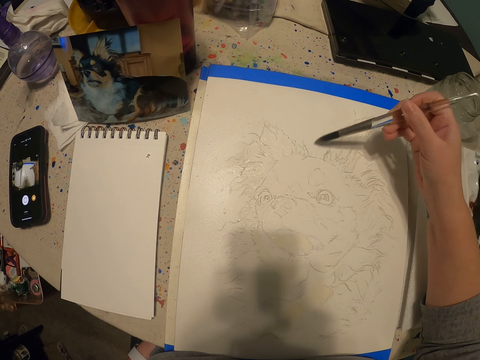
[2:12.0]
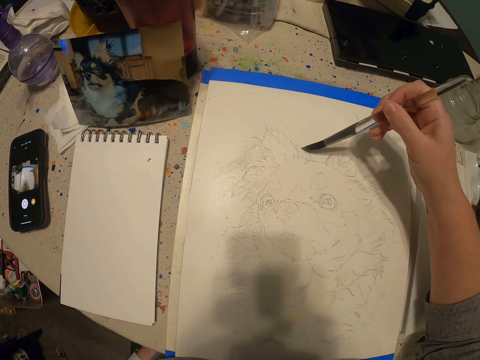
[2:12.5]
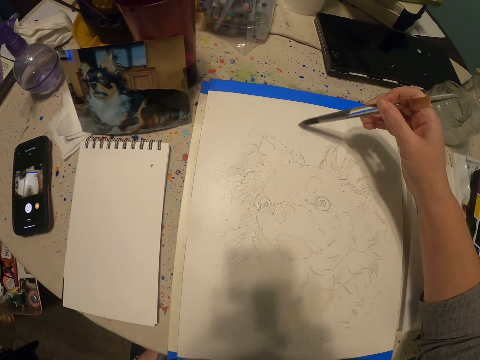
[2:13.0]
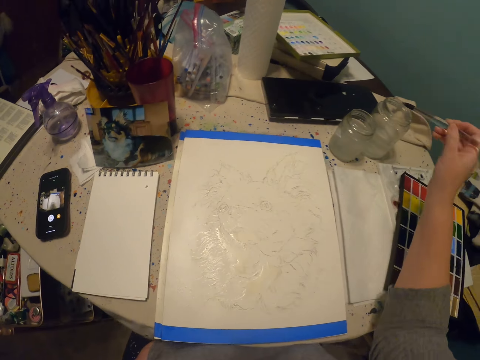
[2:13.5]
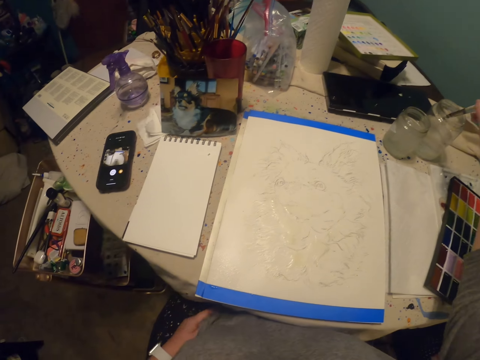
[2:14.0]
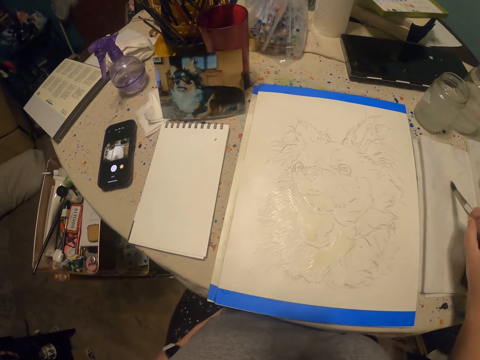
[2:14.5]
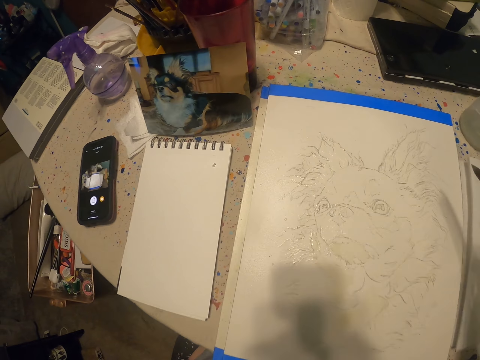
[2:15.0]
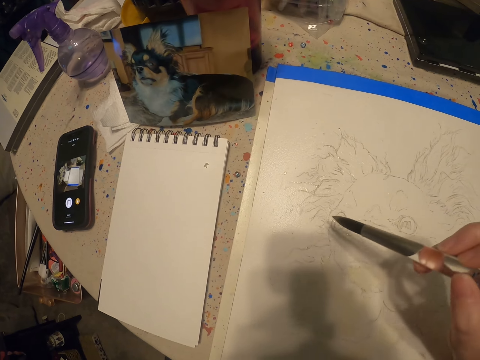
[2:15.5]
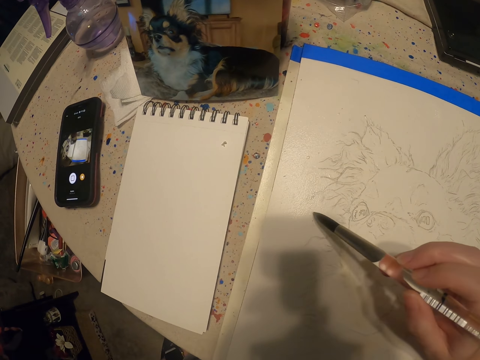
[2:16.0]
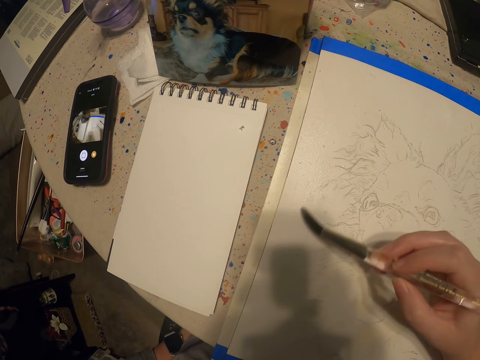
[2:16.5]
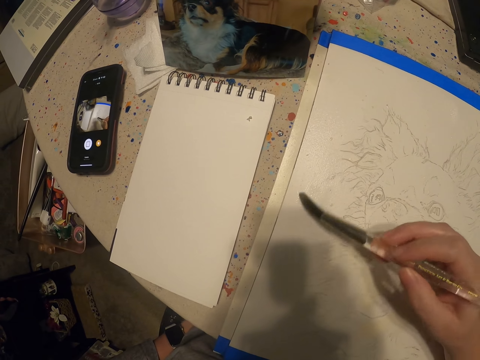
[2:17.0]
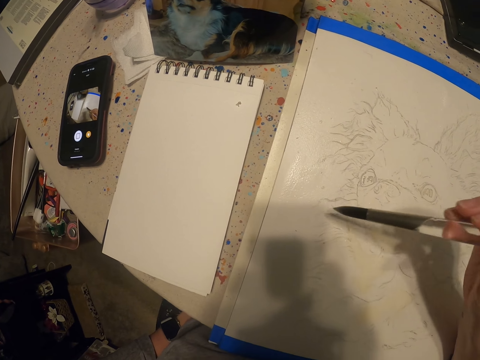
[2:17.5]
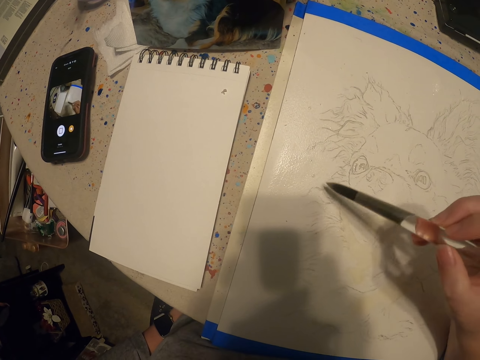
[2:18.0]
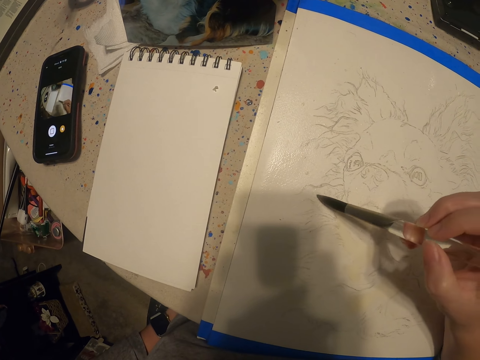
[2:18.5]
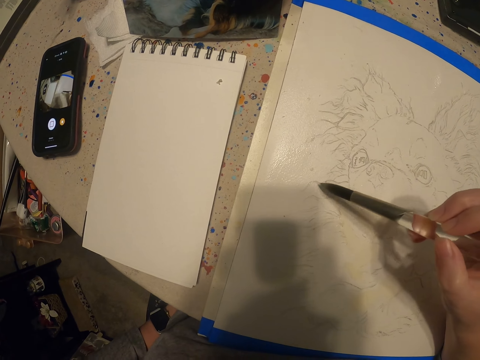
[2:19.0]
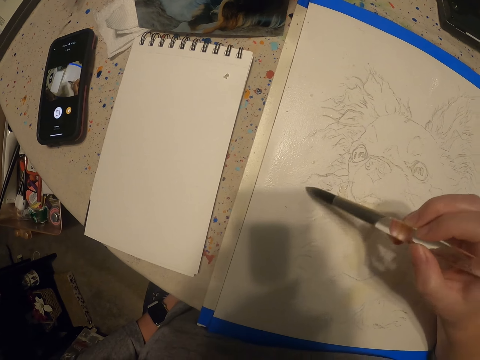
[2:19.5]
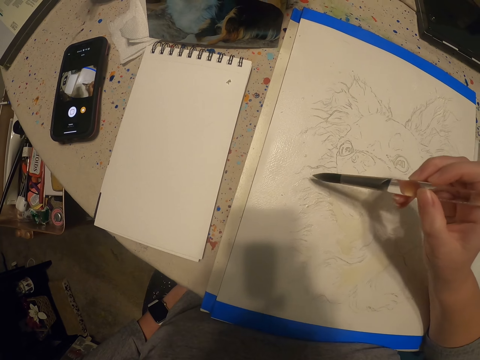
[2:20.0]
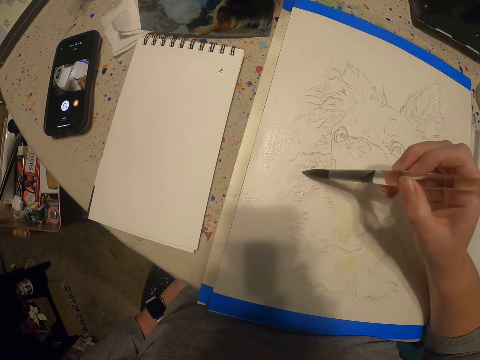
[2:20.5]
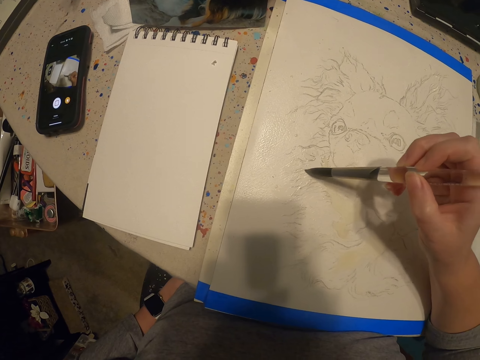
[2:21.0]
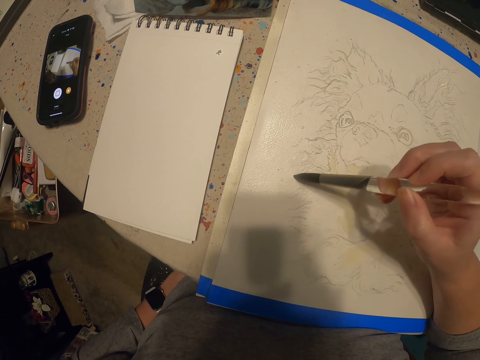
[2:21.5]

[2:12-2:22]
The camera wearer dips a painting brush into a jar of water. They paint on a paper.

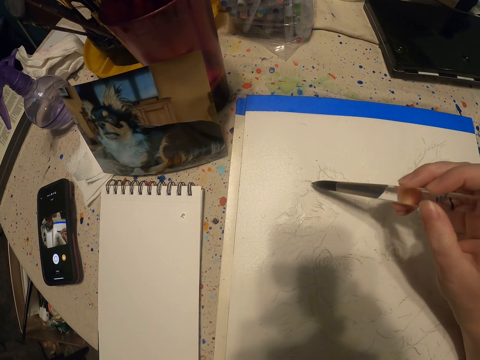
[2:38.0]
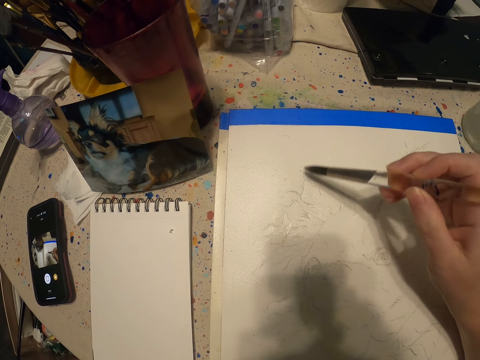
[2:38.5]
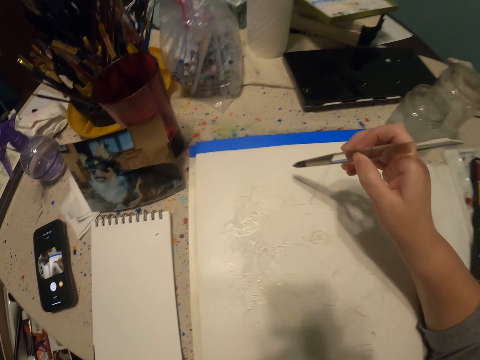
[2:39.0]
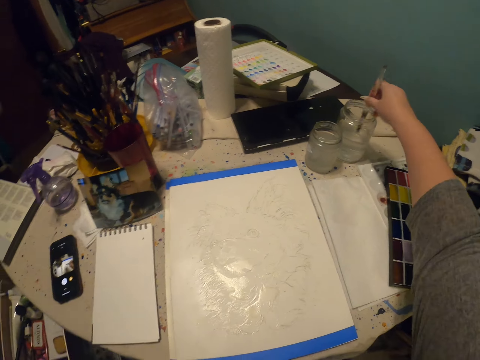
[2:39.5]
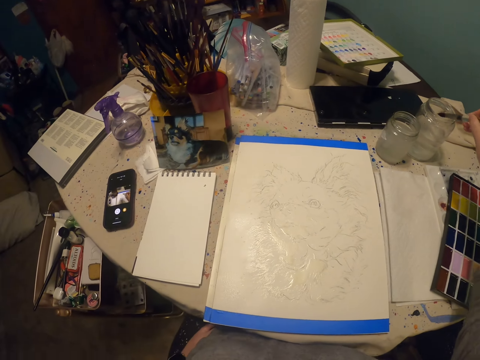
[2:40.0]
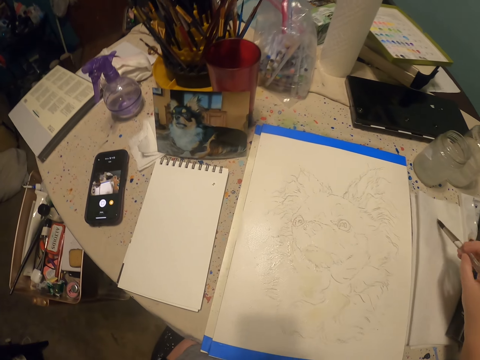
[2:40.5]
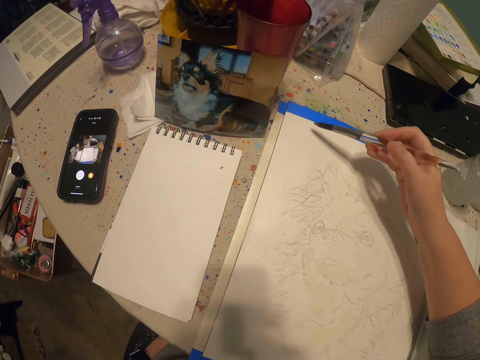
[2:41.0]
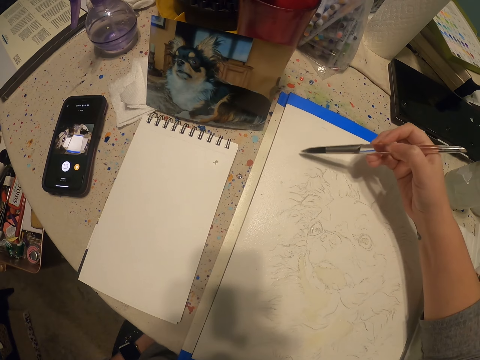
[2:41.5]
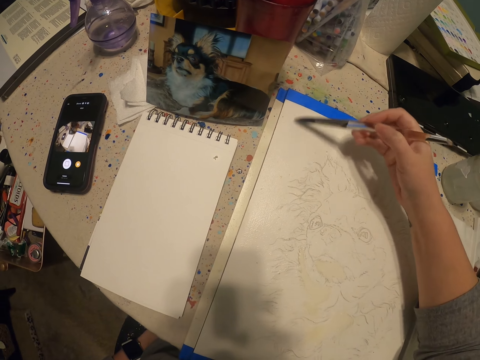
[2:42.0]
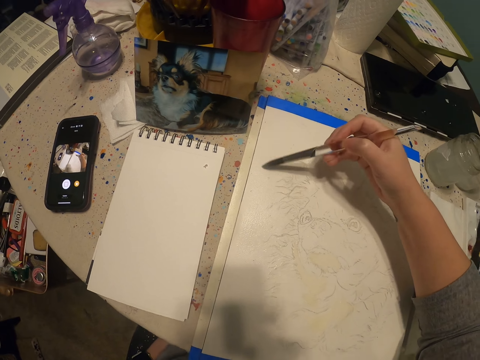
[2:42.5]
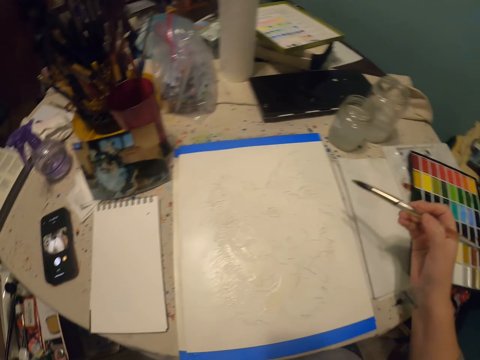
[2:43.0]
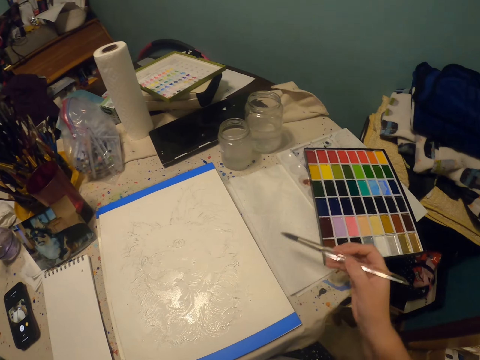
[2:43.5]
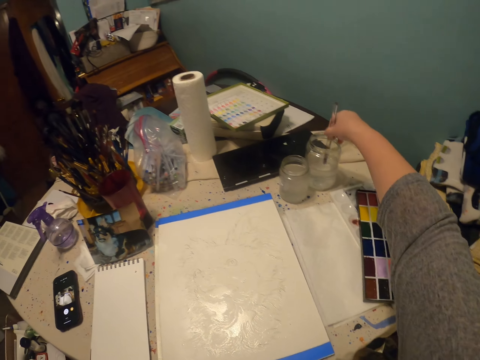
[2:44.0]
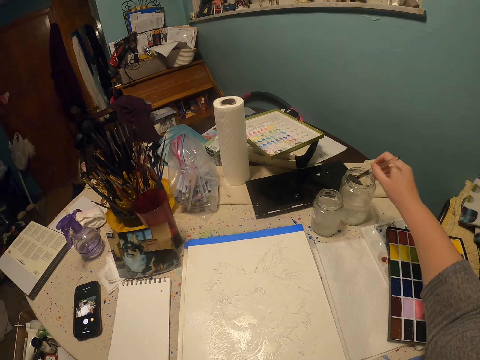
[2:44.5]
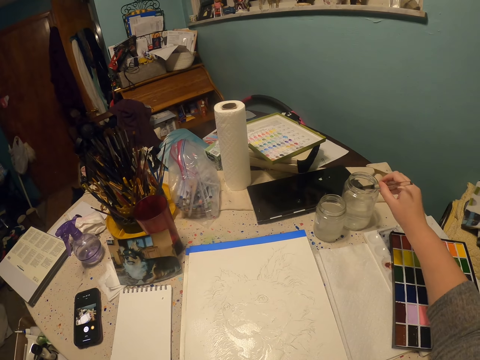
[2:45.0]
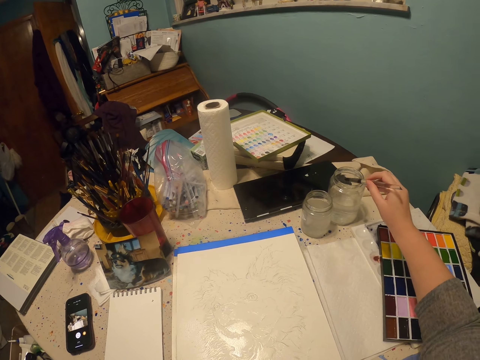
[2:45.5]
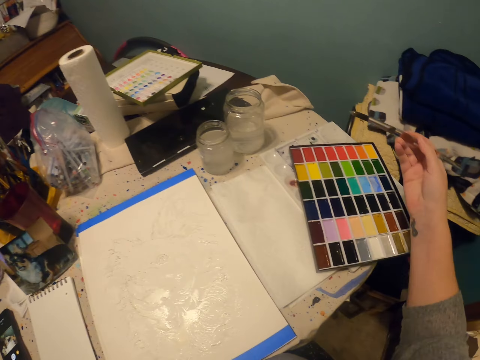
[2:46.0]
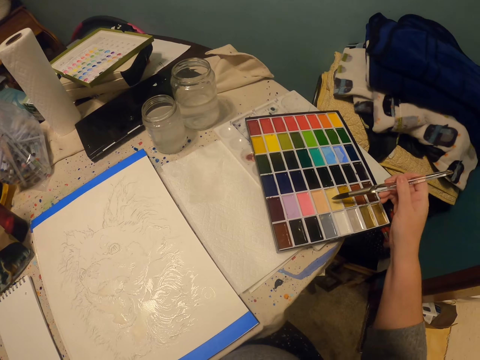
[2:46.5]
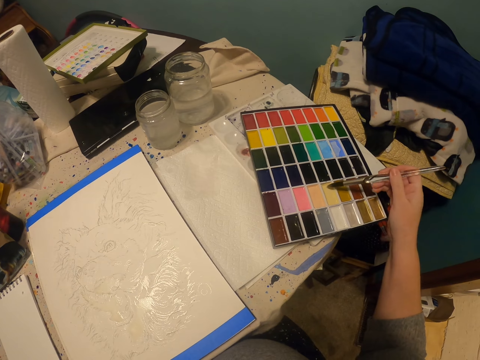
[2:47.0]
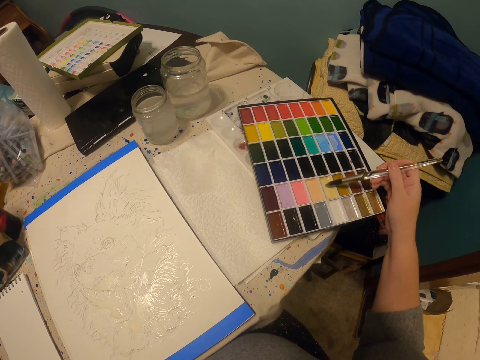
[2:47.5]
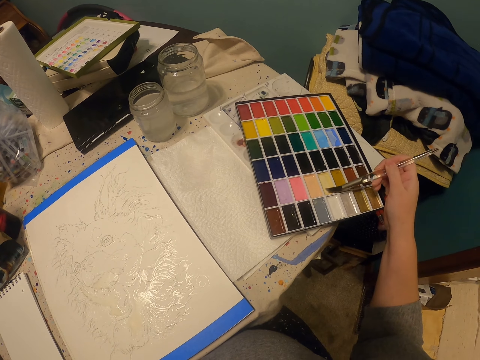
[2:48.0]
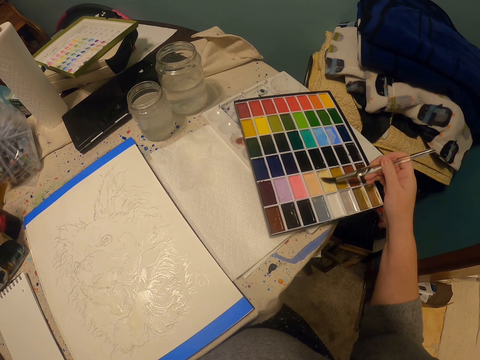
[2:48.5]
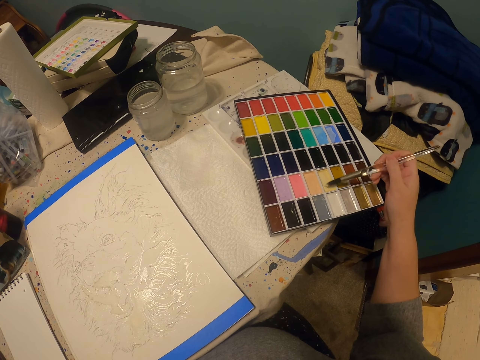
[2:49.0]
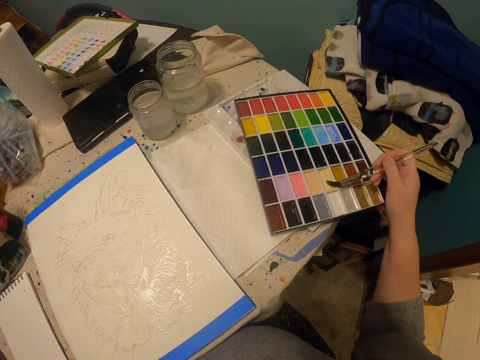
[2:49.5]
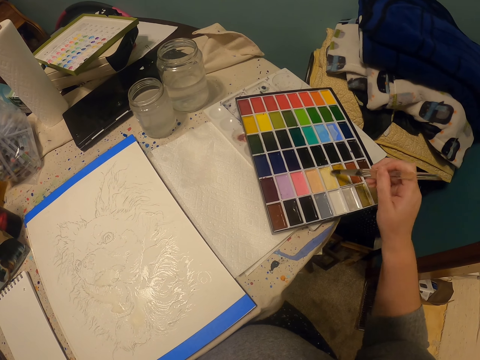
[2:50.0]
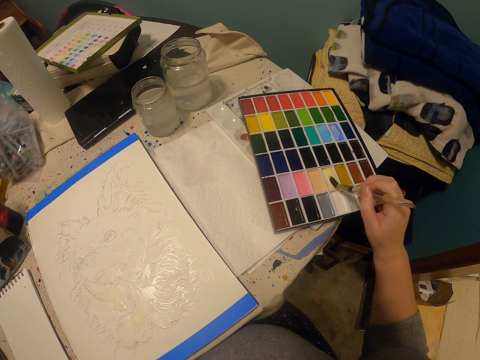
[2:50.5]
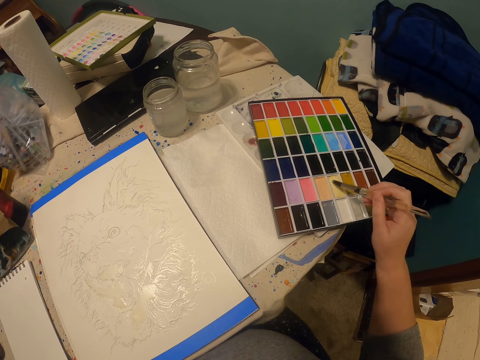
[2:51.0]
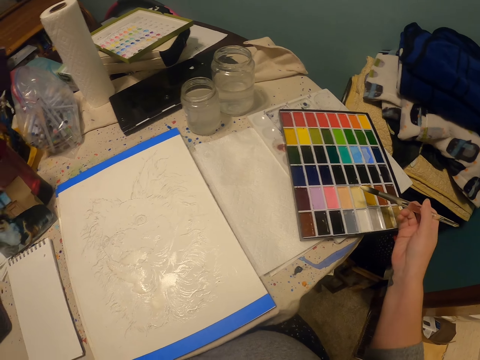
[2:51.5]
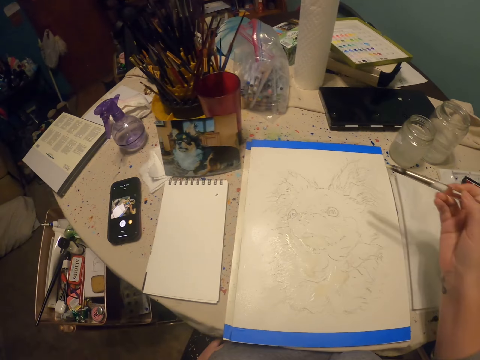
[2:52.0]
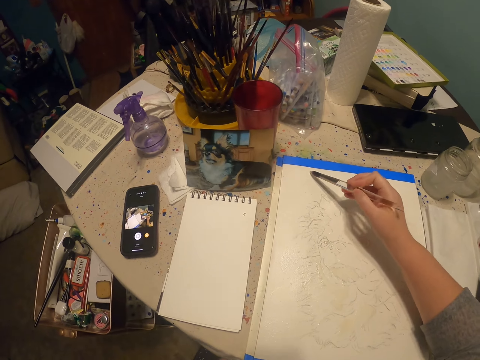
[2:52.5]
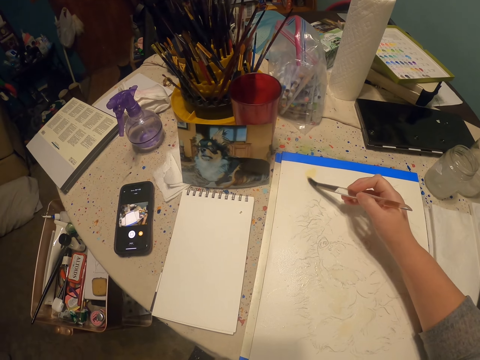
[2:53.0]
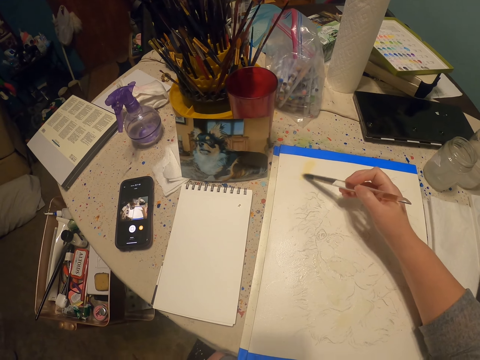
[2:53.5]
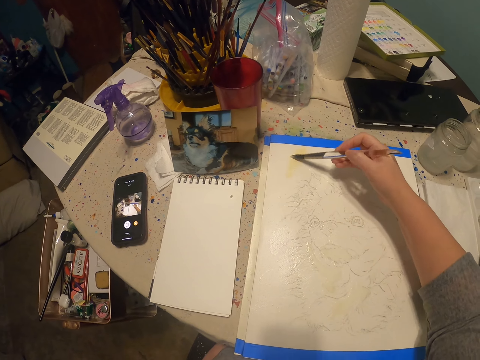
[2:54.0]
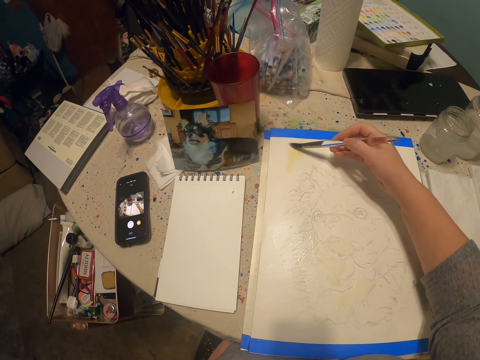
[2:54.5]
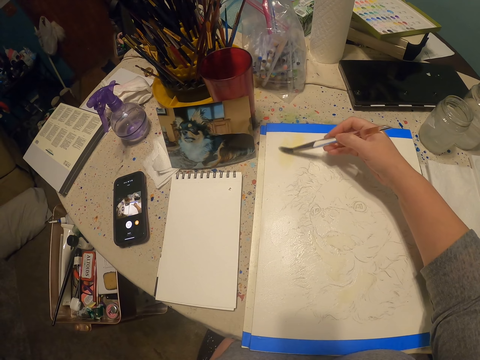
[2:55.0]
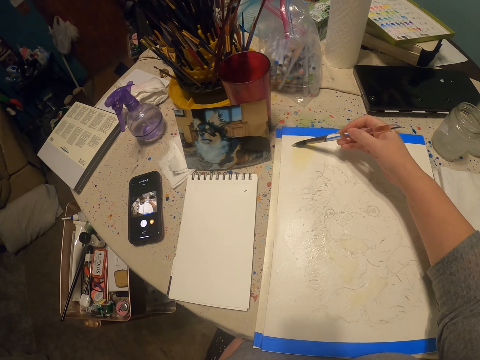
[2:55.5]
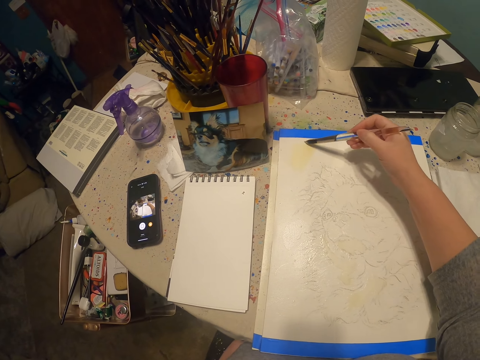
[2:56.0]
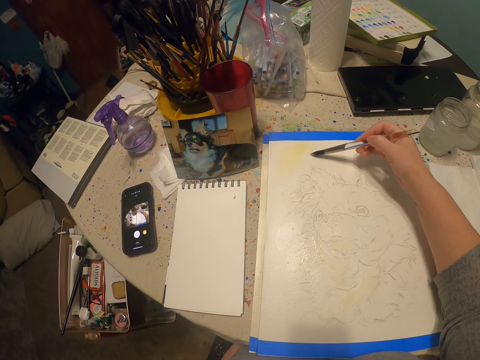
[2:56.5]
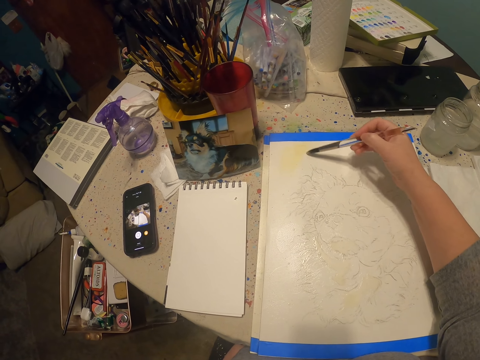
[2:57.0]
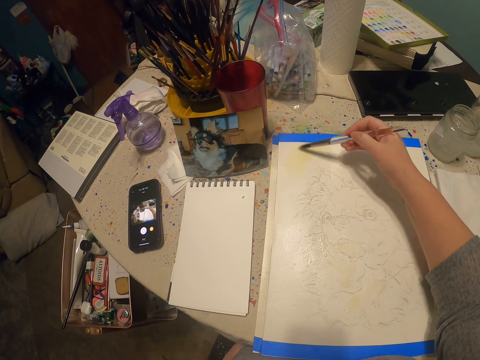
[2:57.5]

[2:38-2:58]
The camera wearer dips a painting brush into a jar of water. They wipe the tip of the brush on a paper. They paint on the paper. They dip the brush into the jar of water. They paint using the painting brush. They immerse the brush in watercolor in a palette. They paint on the paper.
